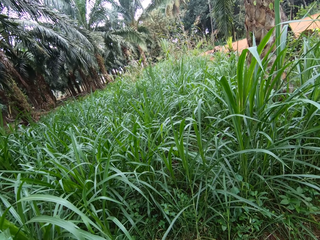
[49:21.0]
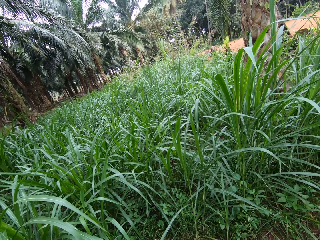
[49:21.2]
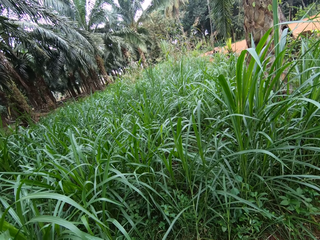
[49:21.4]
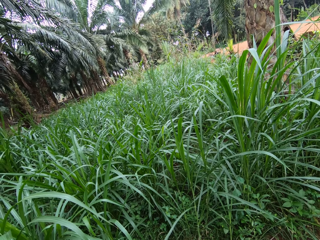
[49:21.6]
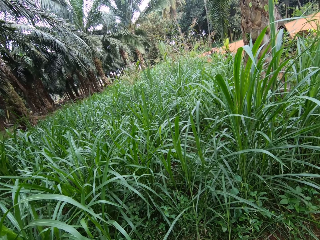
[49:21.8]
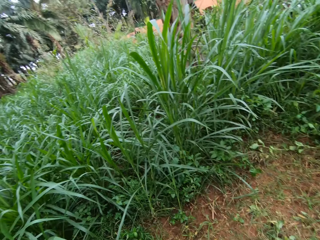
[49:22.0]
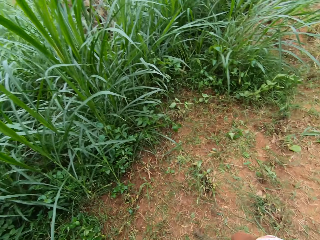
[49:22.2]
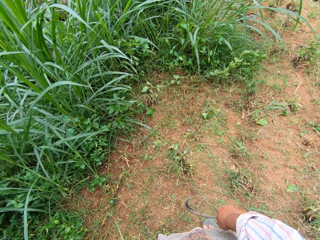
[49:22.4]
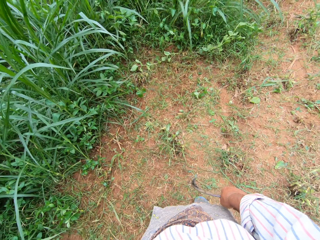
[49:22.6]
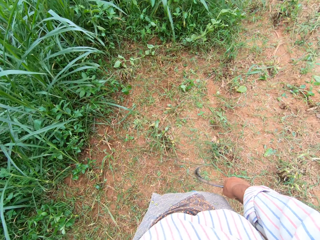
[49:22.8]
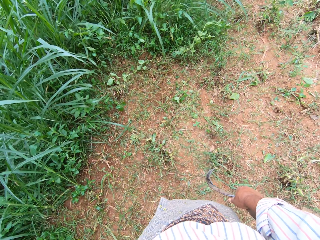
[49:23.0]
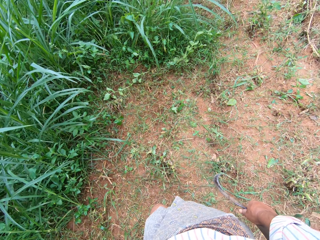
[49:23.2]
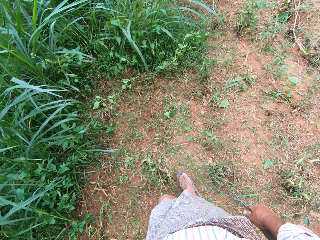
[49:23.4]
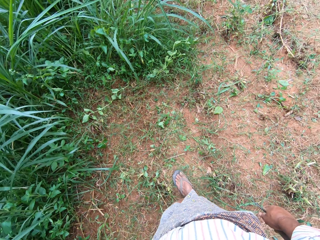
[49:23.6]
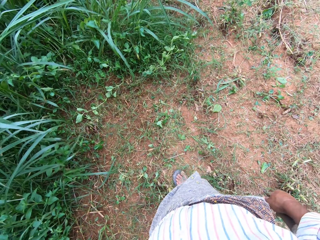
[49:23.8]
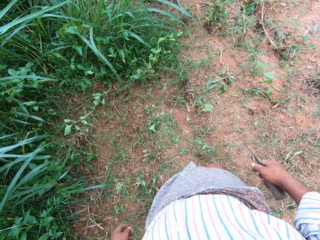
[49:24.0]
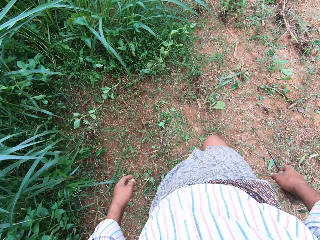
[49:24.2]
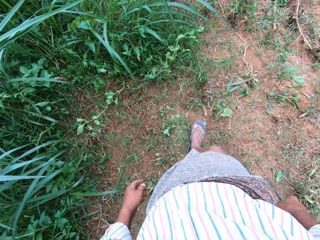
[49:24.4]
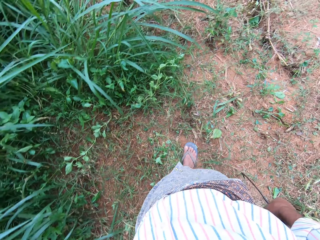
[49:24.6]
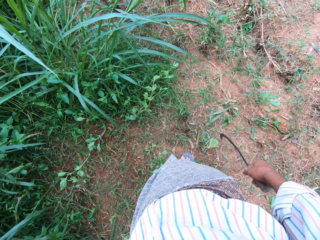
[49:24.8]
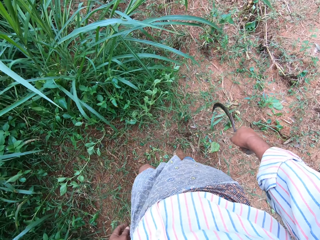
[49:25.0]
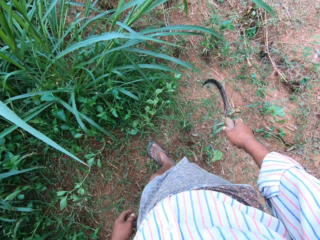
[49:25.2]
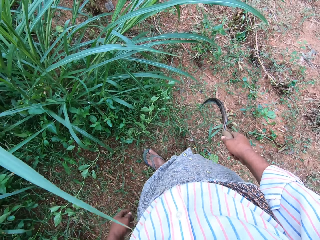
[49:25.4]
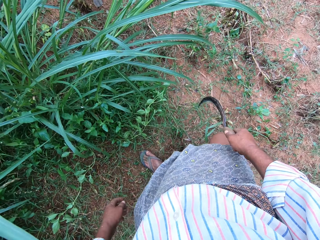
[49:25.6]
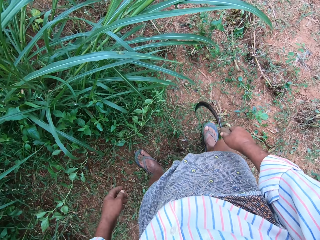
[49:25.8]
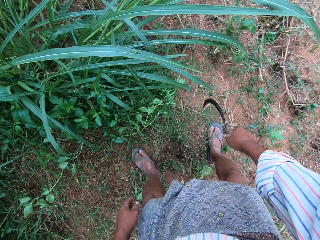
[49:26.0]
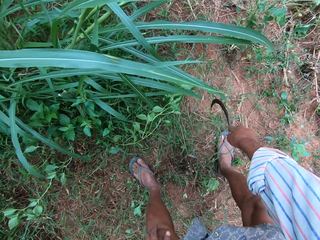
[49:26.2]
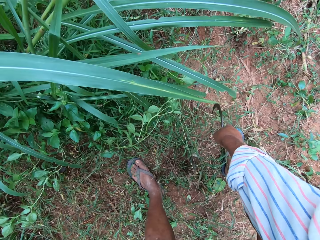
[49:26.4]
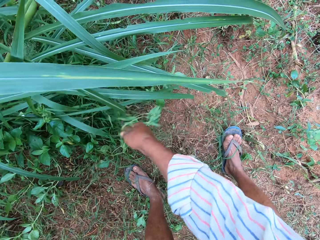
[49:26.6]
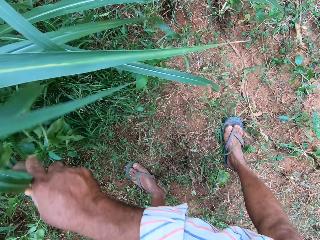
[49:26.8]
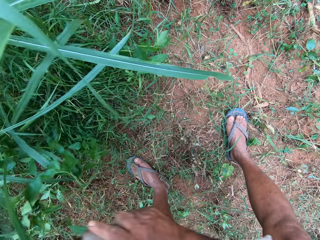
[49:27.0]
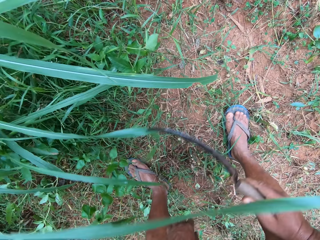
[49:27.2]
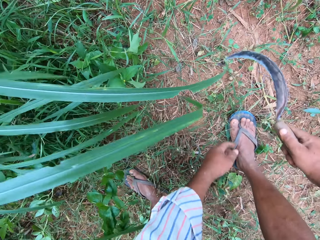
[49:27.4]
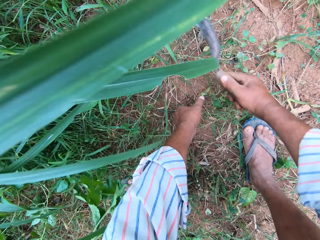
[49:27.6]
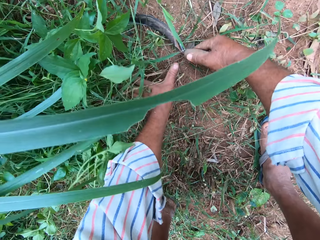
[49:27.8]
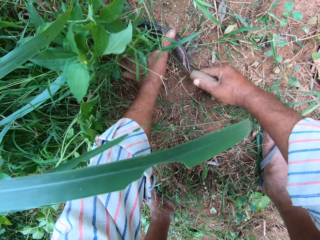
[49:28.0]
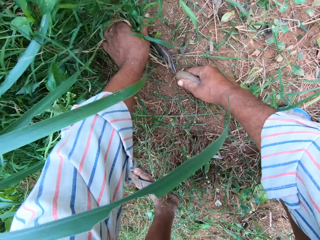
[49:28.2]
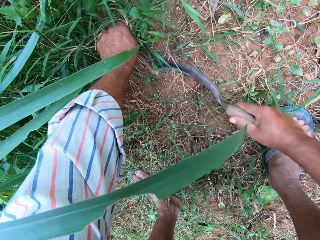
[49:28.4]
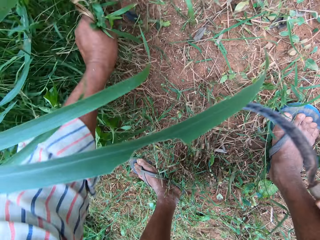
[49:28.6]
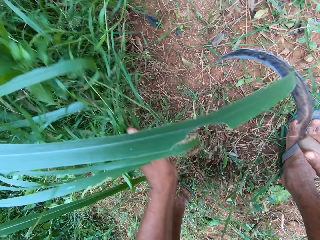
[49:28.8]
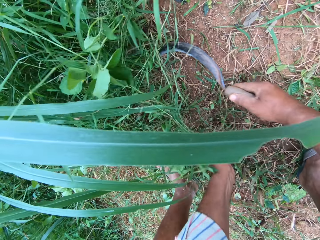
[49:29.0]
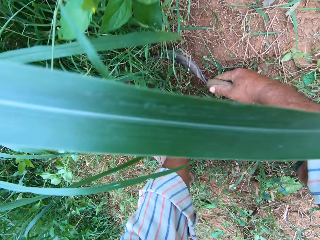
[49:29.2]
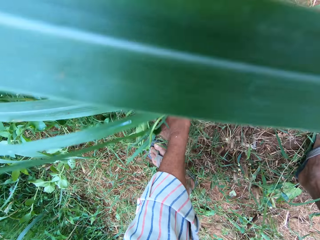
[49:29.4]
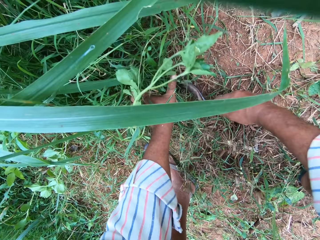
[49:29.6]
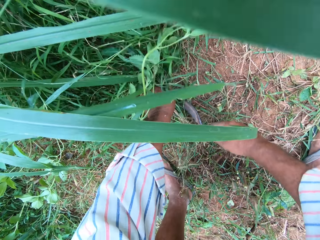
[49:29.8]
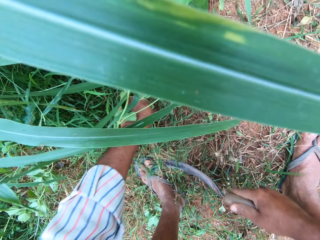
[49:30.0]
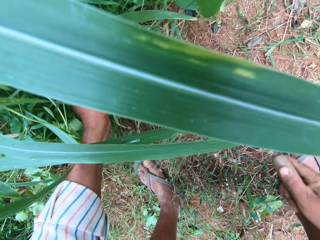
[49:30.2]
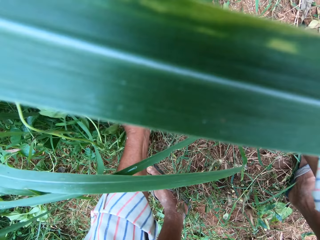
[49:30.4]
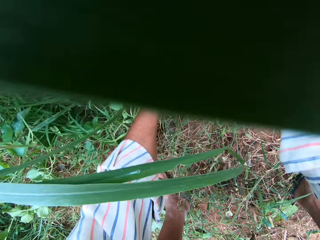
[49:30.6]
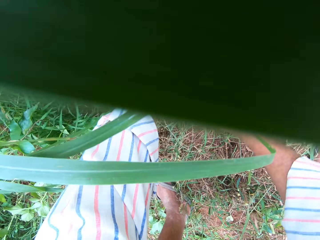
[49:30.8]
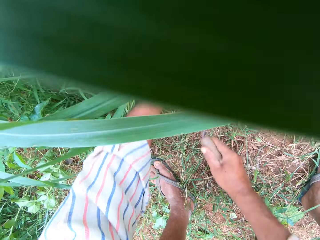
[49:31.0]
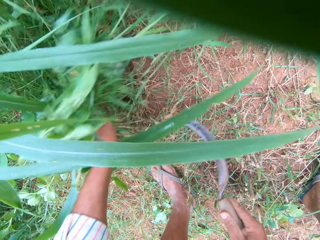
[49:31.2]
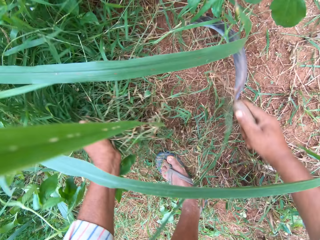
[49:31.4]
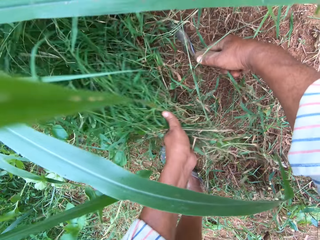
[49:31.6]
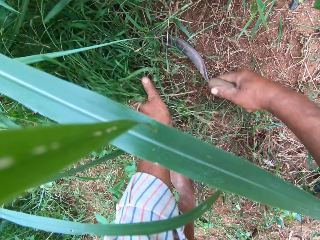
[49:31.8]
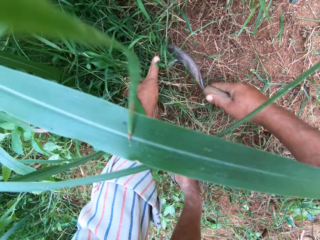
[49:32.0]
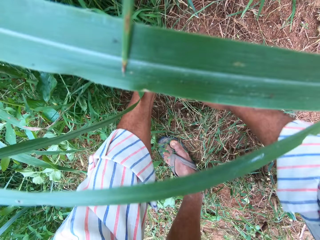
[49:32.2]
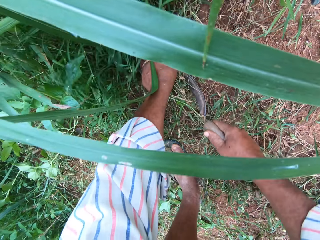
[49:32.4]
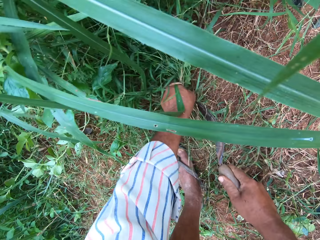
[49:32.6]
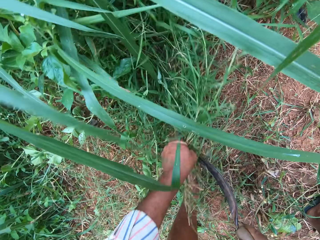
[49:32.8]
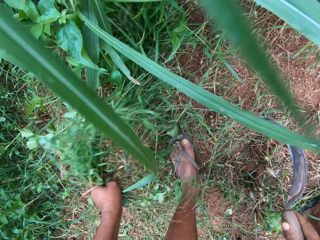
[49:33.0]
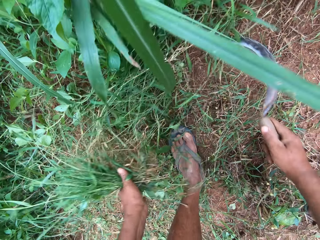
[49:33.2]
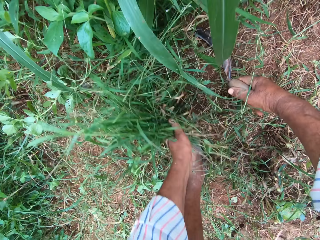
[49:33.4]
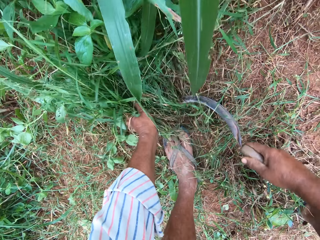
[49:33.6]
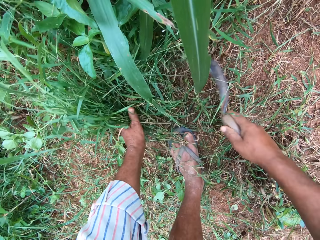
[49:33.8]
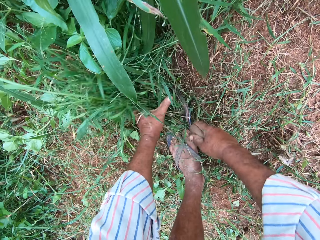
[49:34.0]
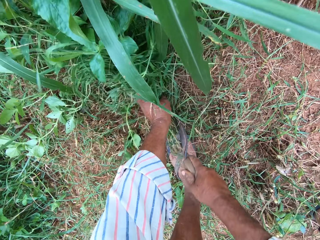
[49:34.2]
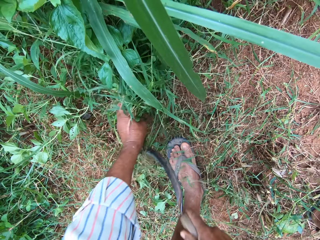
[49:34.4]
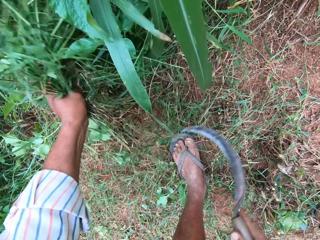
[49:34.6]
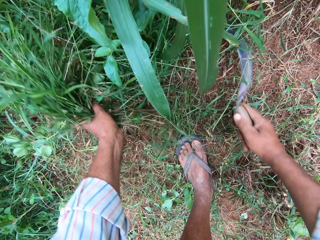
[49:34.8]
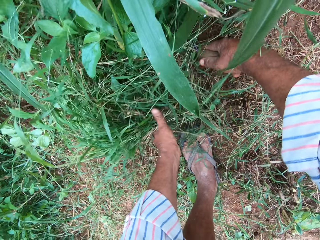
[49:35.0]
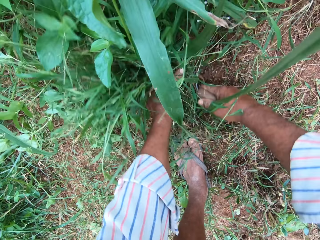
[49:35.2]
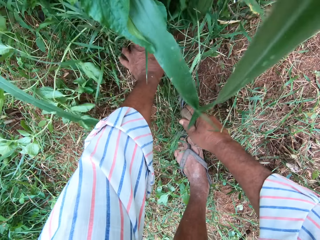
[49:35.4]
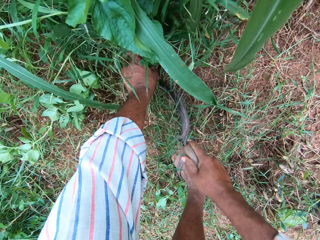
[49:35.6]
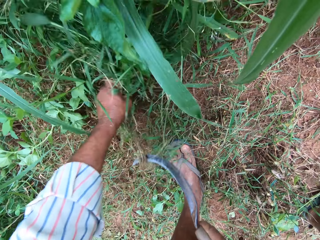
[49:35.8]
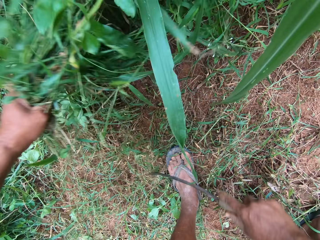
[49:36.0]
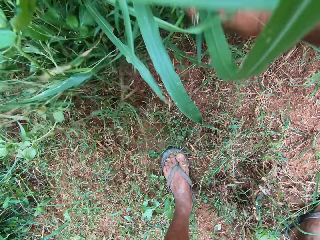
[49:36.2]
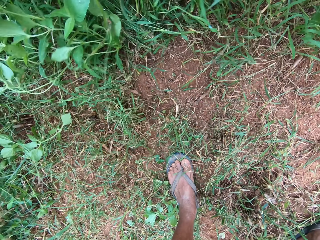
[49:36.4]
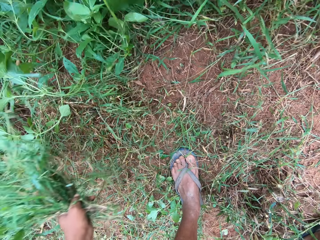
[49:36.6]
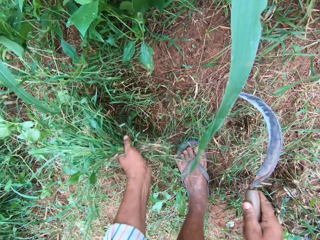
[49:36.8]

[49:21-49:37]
The camera wearer bends. He moves grasses with the sickle in his right hand. He holds the grass with a hand. He drops the grasses on the floor with his left hand. He cuts the grasses with the sickle in his right hand. He holds the grass with a hand and cuts the grass with the sickle. He holds the grass with a hand and cuts the grass with the sickle. He holds the grass with a hand and cuts the grass with the sickle. He holds the grass with a hand and cuts the grass with the sickle. He moves napiergrass with the sickle.

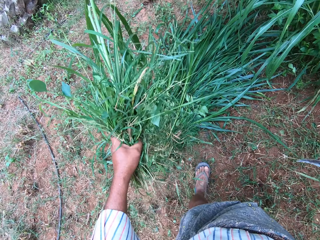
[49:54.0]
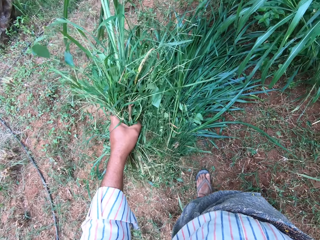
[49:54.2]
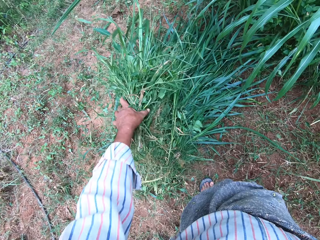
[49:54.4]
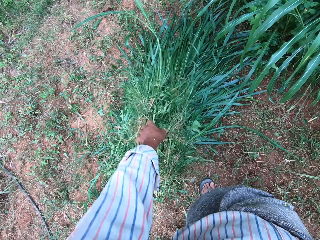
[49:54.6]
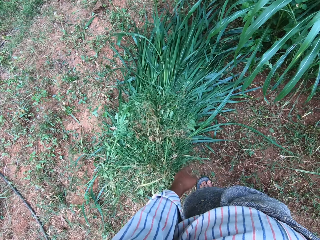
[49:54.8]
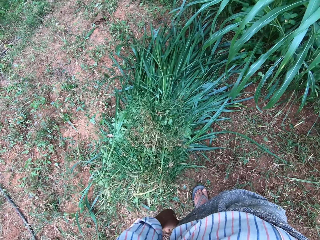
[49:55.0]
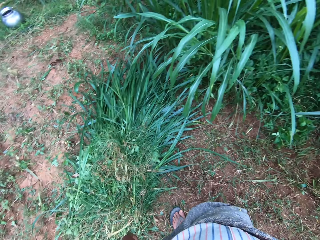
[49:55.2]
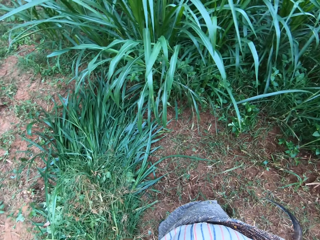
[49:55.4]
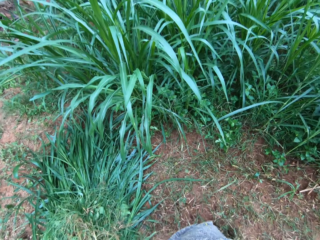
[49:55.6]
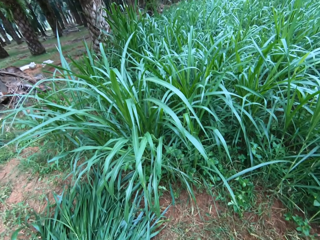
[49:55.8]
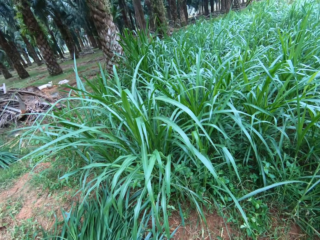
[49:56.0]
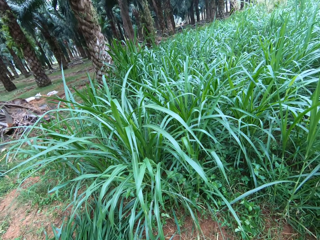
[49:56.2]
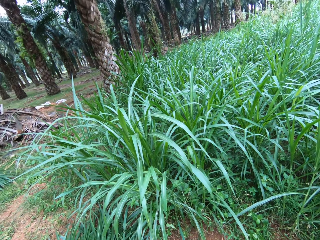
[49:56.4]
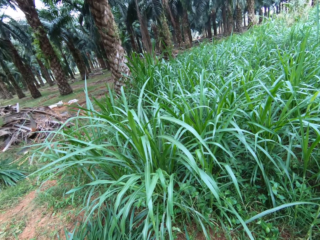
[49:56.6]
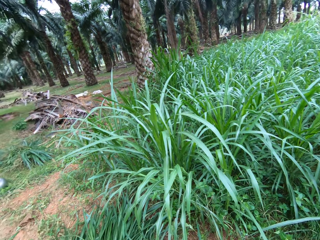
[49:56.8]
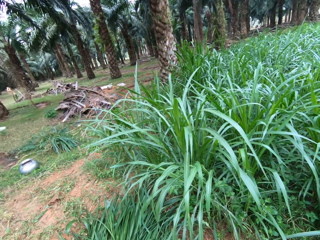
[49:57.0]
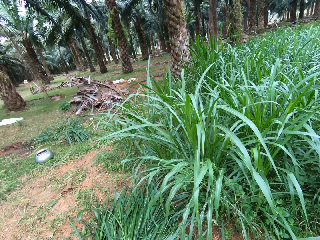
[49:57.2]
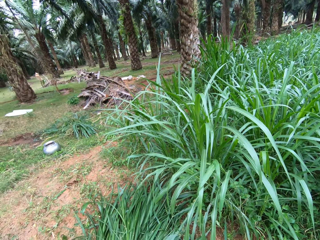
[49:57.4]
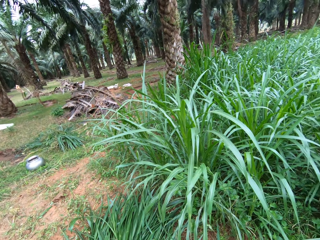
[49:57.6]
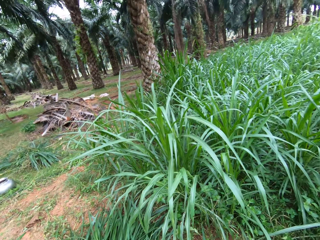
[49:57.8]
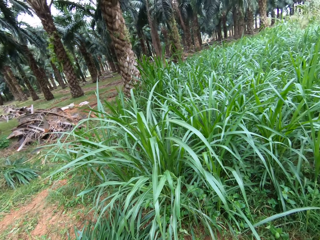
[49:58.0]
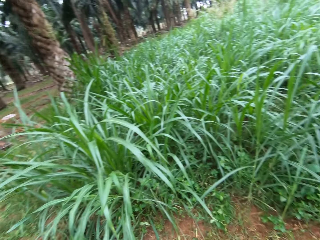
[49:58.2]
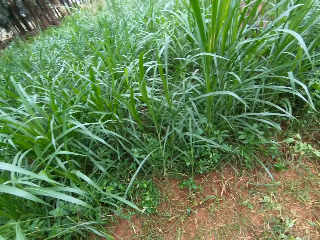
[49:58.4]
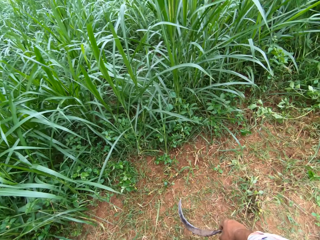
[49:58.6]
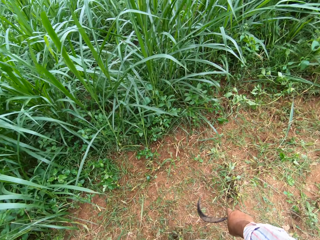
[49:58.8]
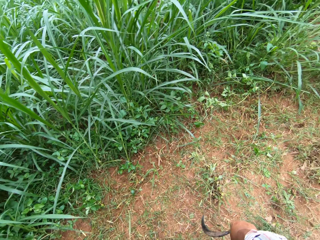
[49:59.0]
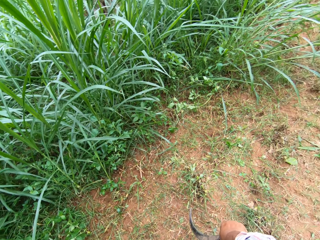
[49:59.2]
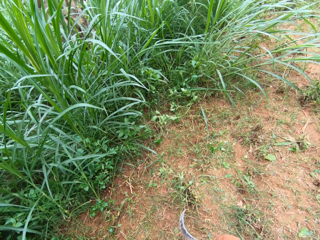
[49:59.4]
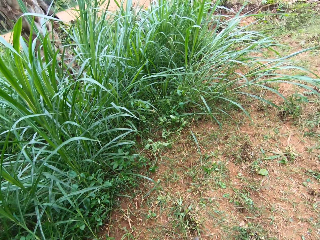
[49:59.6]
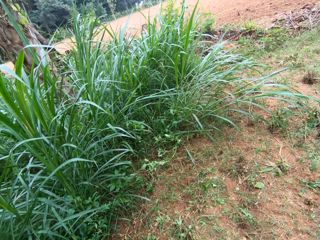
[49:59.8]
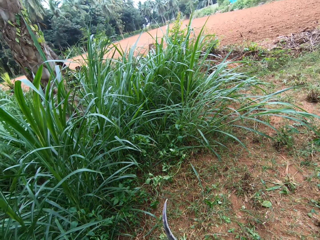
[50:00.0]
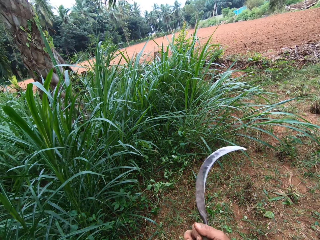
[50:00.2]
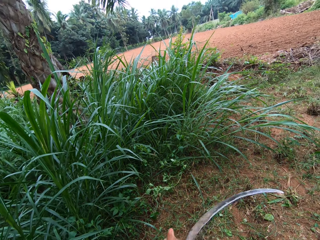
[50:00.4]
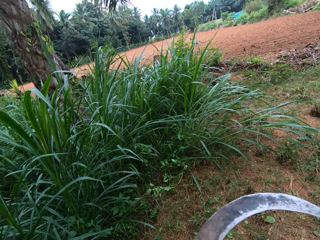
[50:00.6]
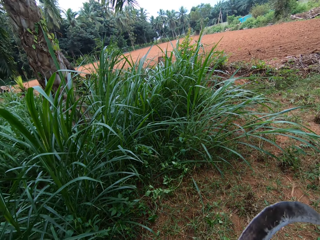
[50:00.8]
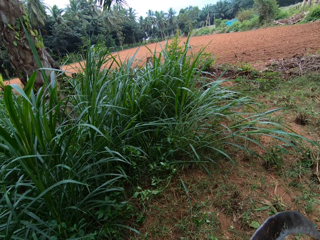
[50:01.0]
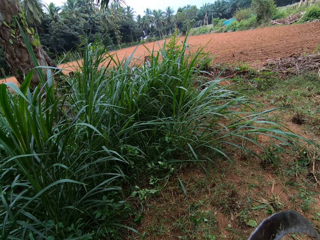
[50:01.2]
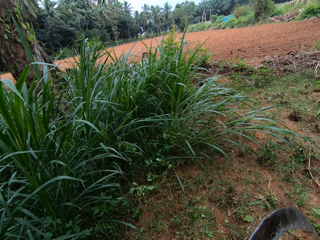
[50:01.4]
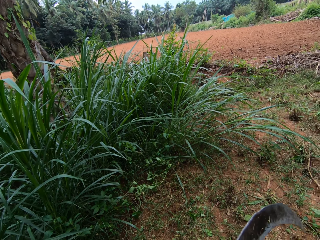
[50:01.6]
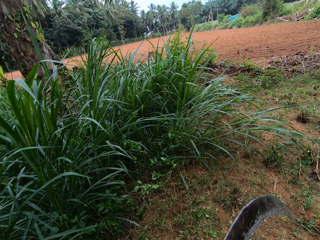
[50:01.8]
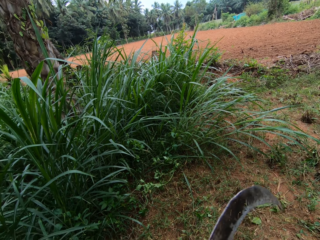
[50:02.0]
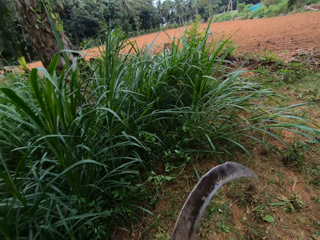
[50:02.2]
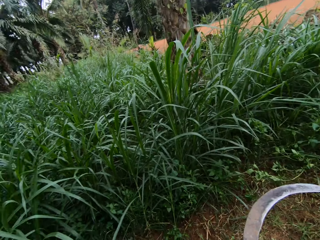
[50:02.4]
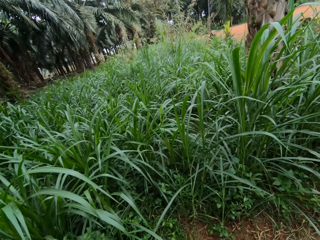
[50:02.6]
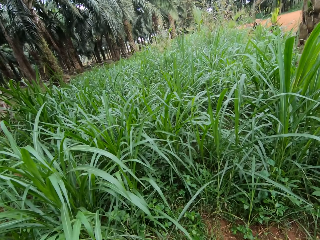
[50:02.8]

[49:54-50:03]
The camera wearer drops the grasses on the ground with other grasses. They look around the farm.
